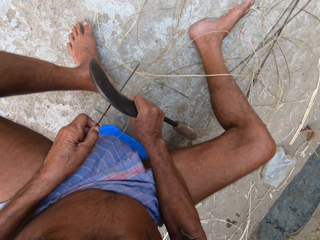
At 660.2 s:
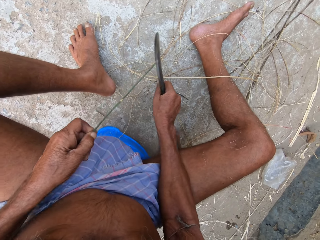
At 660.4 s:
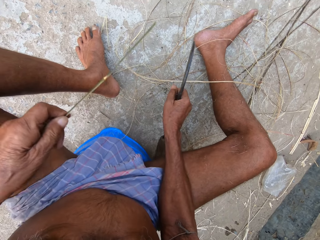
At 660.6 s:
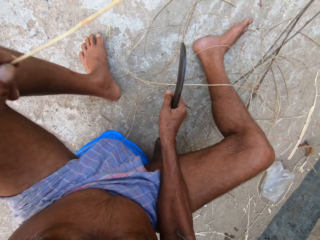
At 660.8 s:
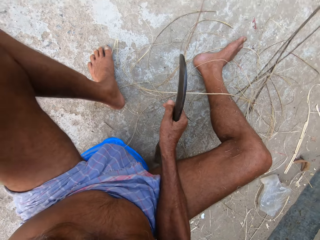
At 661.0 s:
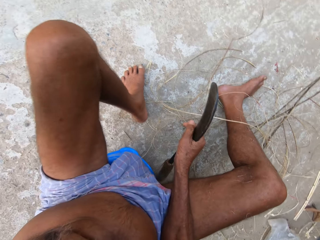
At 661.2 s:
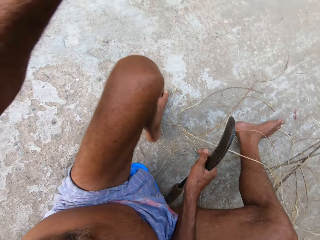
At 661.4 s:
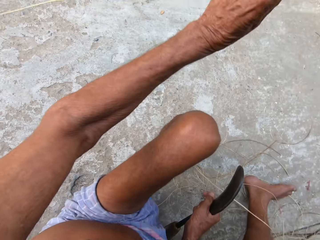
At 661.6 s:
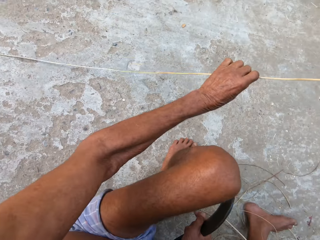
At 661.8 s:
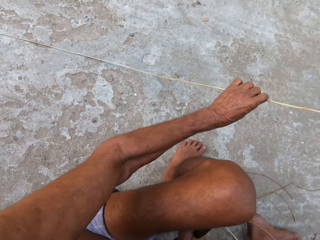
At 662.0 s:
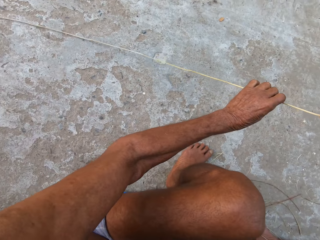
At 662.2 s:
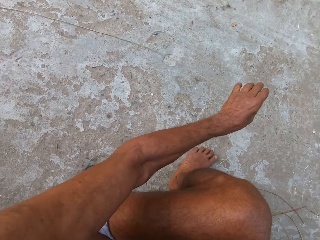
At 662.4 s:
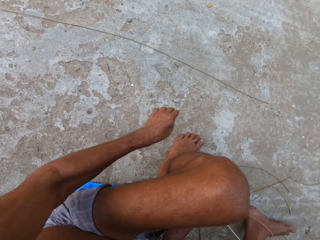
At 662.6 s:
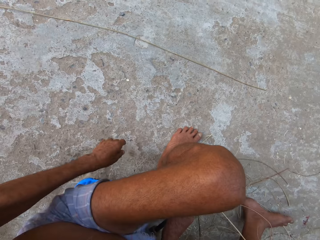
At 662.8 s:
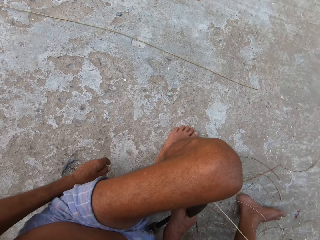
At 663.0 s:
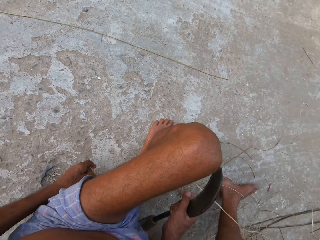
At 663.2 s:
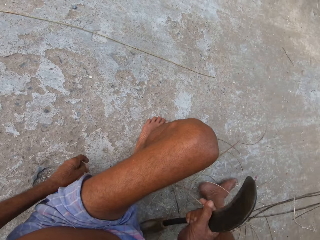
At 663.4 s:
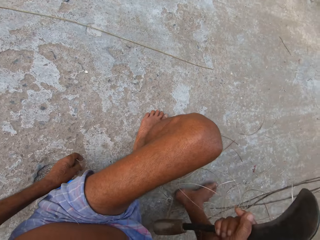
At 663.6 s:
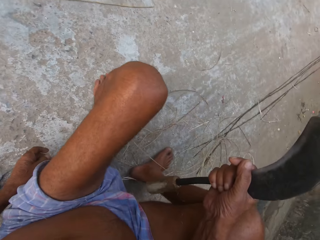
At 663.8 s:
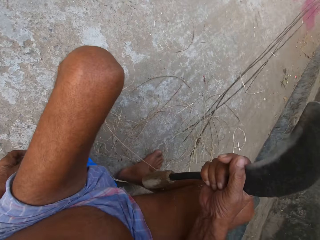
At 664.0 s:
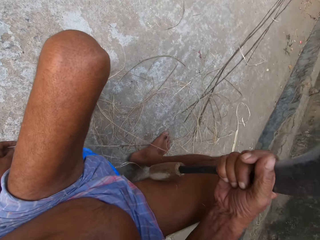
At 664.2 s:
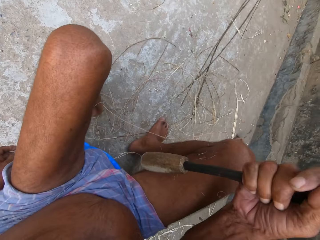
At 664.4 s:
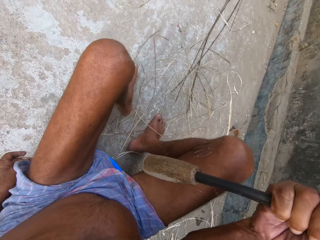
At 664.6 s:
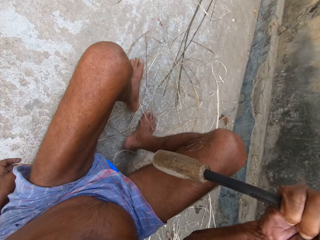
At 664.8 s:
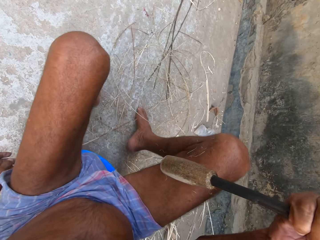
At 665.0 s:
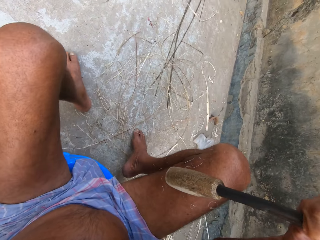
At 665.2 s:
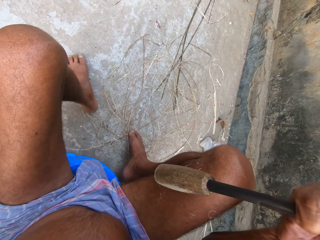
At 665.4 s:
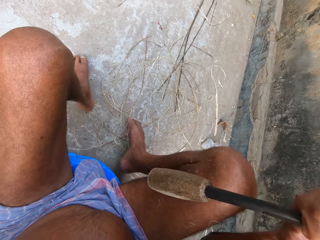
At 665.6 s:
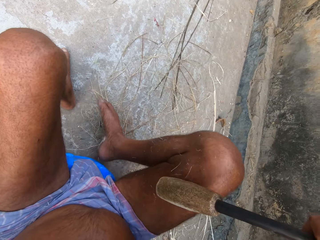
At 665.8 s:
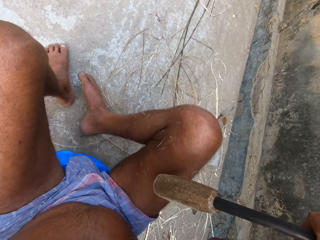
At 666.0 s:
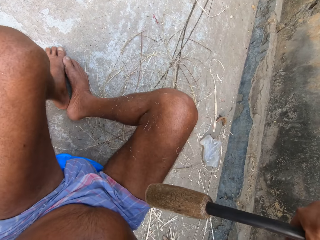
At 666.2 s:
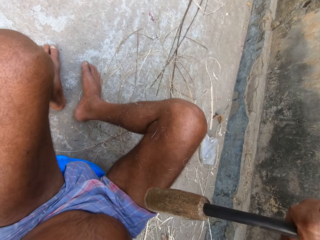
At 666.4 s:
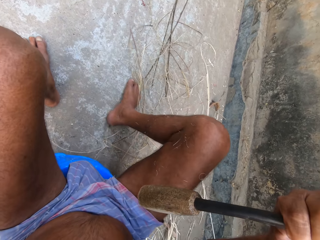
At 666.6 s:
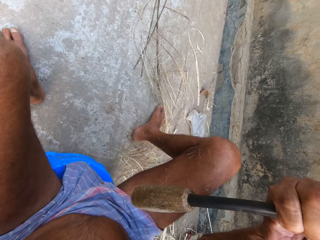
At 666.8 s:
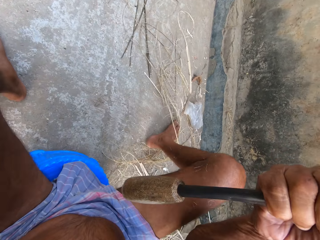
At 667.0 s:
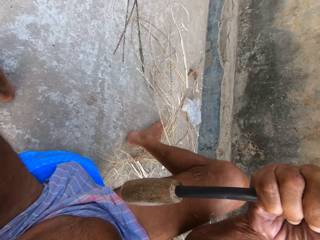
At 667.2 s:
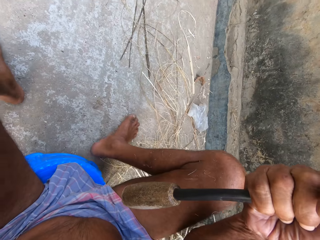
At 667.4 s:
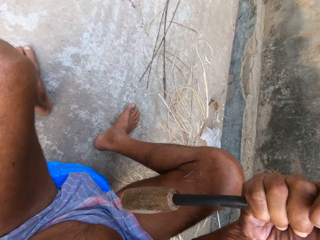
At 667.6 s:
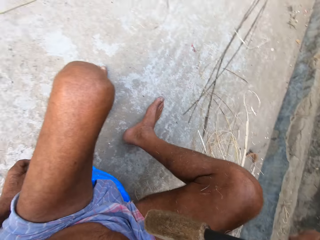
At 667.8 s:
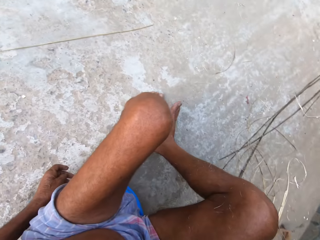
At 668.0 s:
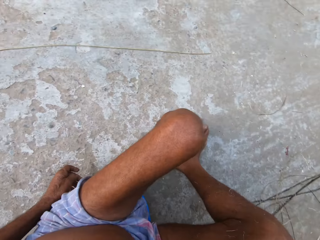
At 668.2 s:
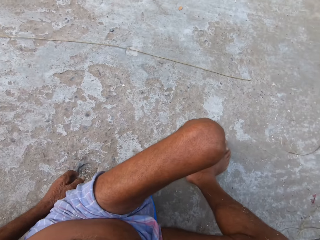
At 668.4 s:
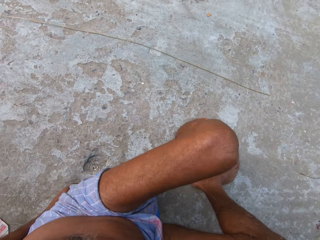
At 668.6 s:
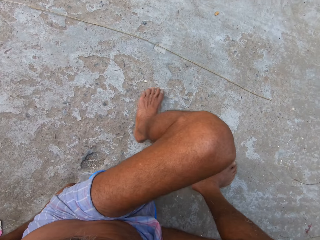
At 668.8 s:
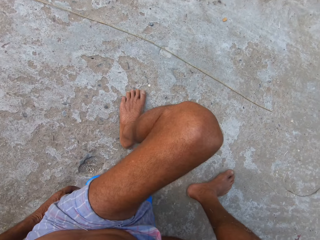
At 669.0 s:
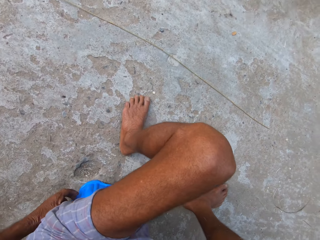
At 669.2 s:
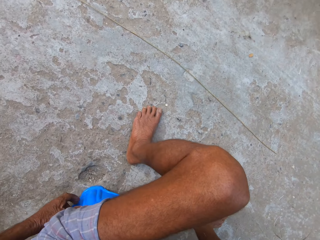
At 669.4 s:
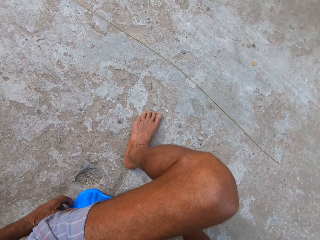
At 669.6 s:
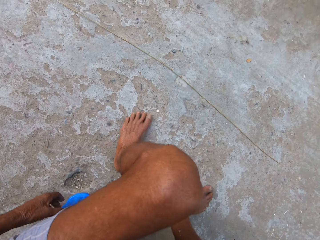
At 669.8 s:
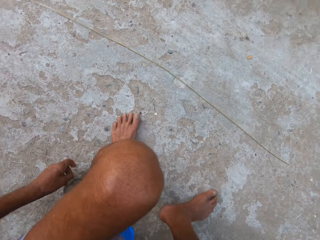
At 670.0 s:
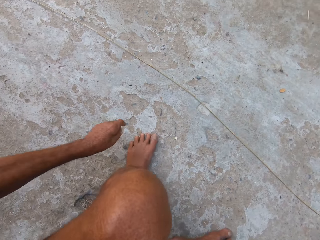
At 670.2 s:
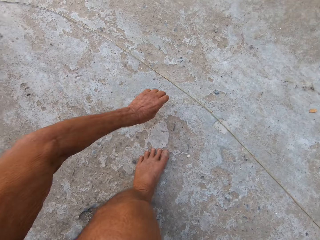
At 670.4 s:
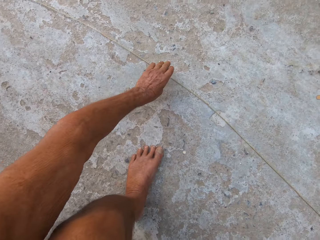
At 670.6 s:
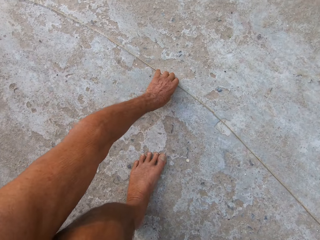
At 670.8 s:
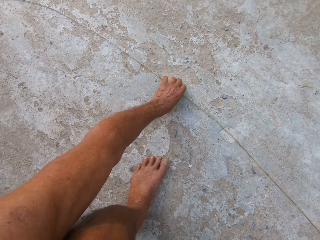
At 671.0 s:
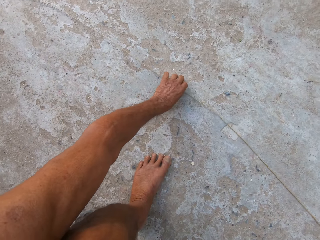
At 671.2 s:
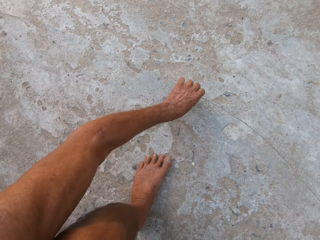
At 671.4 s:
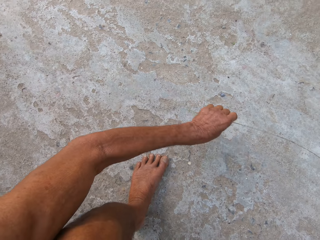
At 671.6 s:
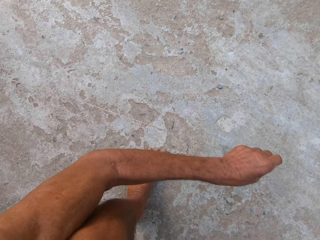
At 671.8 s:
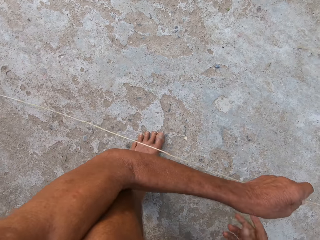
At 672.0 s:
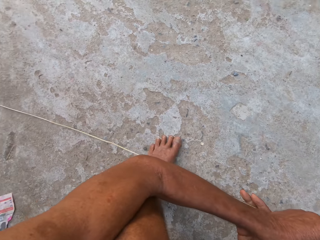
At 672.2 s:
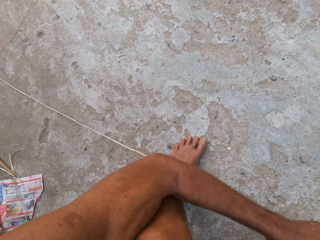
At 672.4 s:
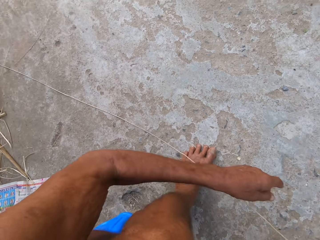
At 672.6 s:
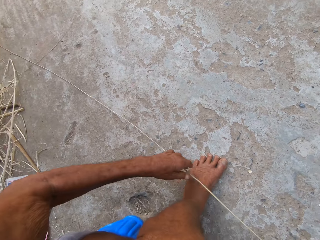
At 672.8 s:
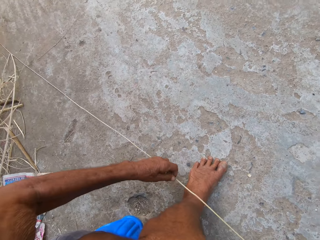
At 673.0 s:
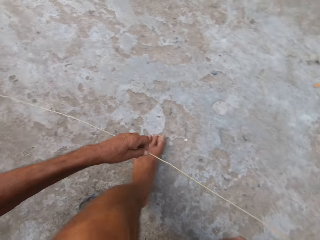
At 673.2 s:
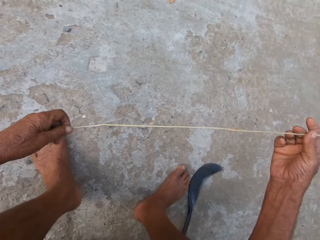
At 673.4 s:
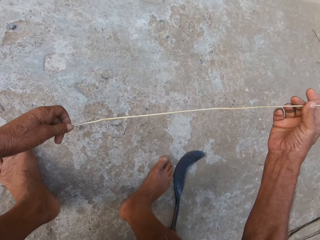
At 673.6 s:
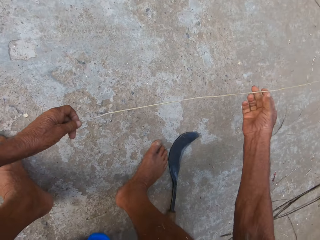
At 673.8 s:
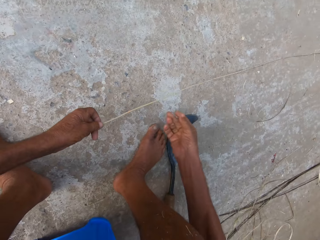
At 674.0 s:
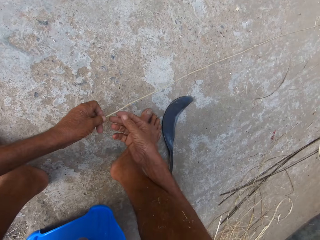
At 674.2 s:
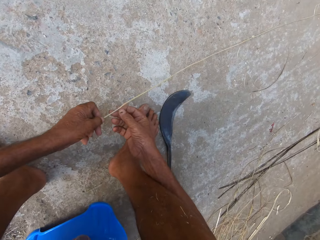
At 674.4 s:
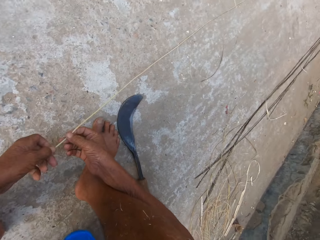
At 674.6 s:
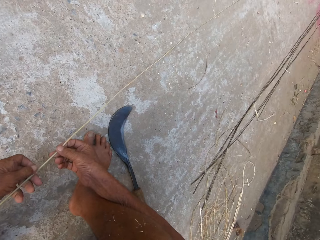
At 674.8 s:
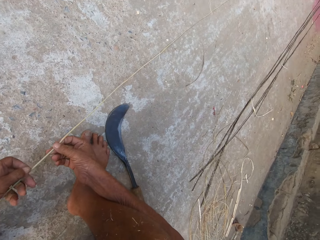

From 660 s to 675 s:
The camera wearer drops the coconut frond on the ground with his left hand. He shoves the remains of the coconut frond on the ground aside with both legs. He picks up the coconut frond from the ground with his left hand. He holds the coconut frond with both hands.

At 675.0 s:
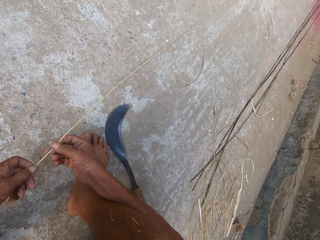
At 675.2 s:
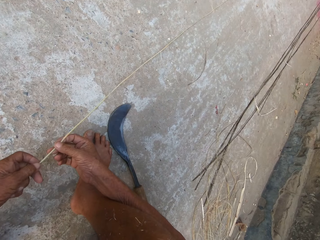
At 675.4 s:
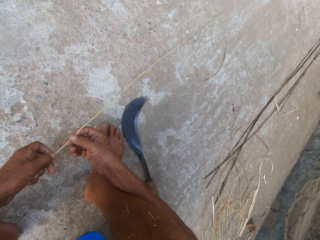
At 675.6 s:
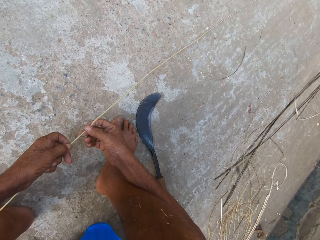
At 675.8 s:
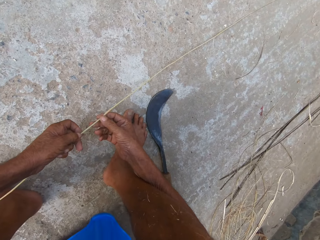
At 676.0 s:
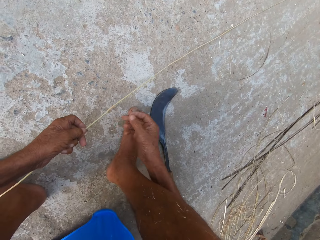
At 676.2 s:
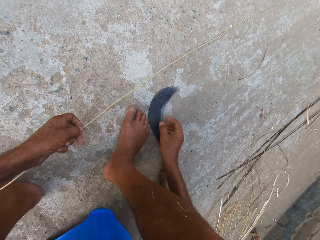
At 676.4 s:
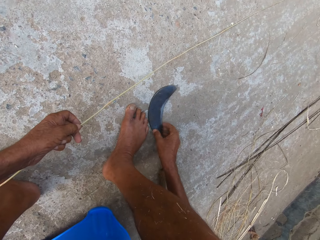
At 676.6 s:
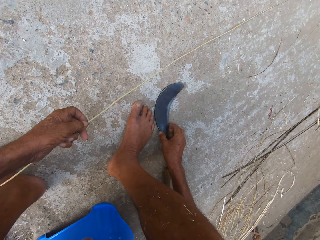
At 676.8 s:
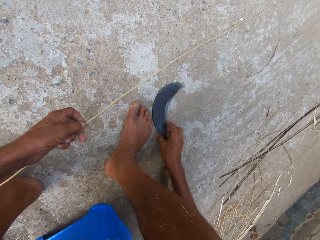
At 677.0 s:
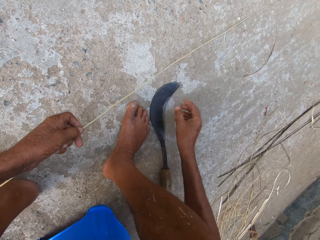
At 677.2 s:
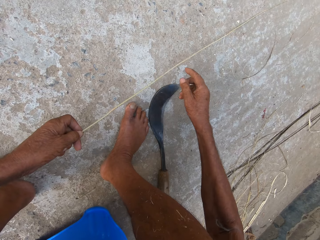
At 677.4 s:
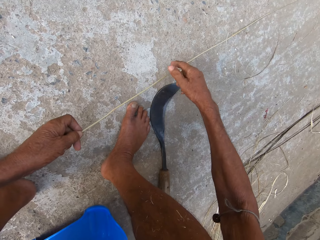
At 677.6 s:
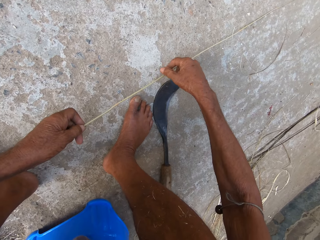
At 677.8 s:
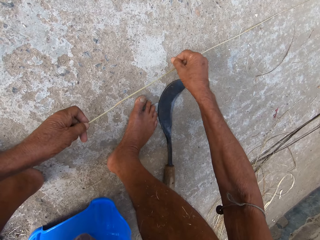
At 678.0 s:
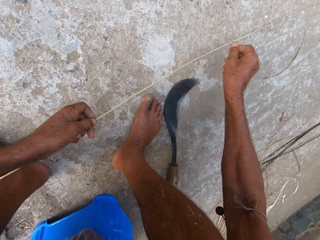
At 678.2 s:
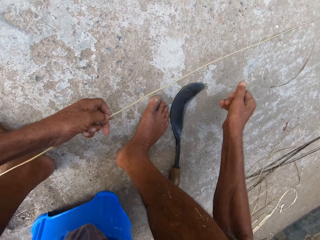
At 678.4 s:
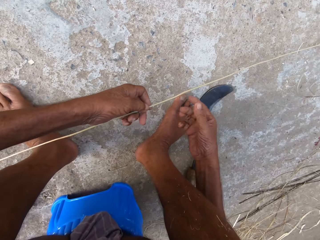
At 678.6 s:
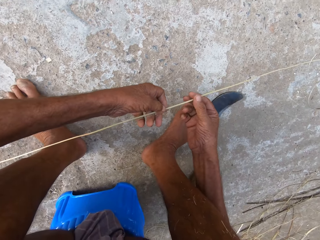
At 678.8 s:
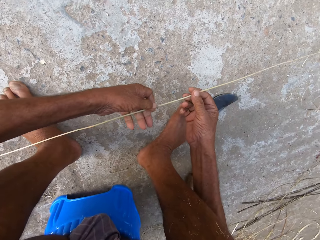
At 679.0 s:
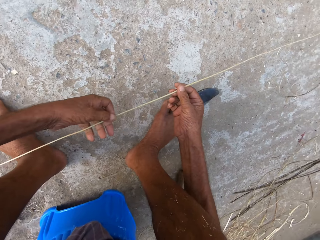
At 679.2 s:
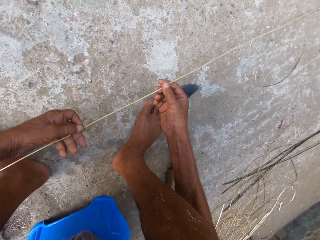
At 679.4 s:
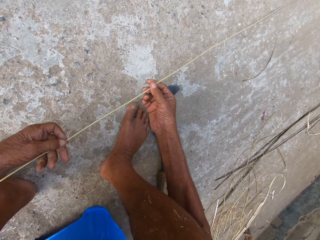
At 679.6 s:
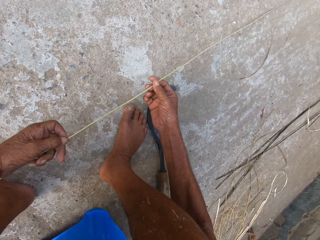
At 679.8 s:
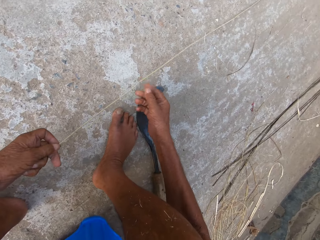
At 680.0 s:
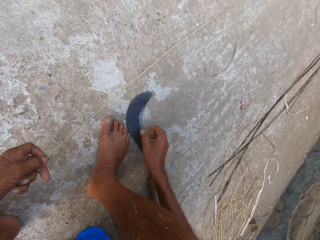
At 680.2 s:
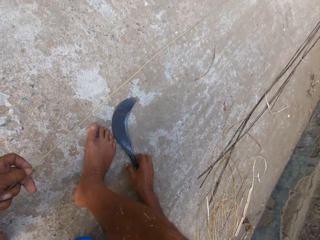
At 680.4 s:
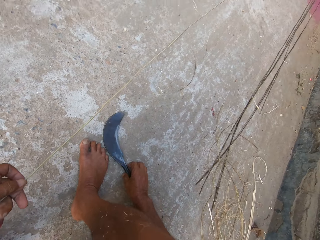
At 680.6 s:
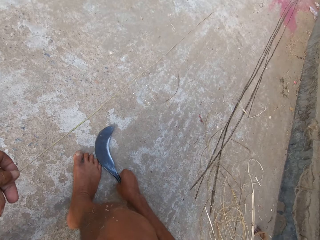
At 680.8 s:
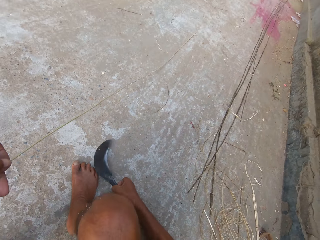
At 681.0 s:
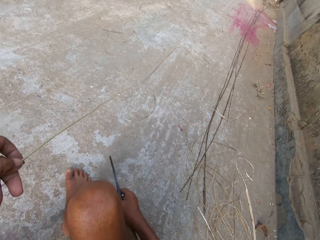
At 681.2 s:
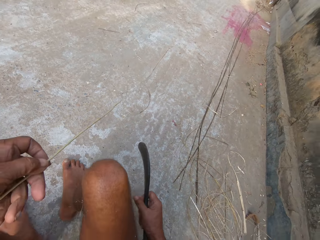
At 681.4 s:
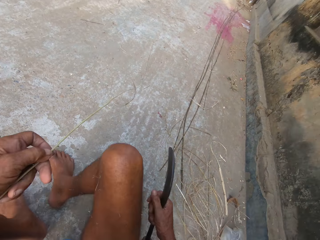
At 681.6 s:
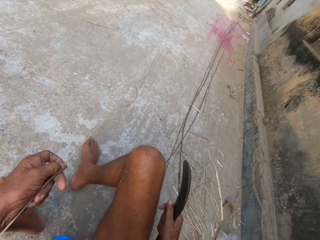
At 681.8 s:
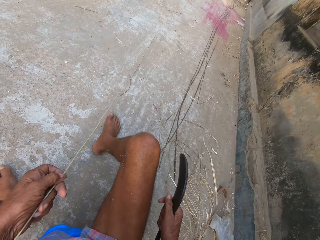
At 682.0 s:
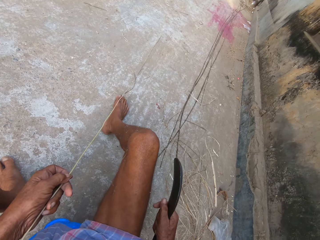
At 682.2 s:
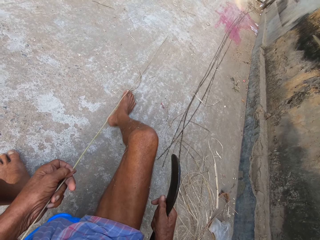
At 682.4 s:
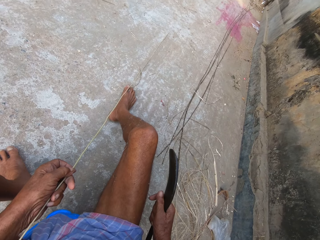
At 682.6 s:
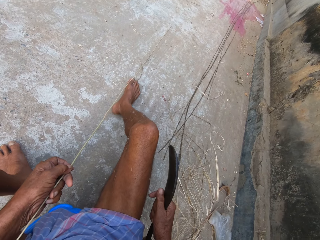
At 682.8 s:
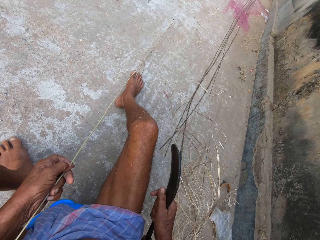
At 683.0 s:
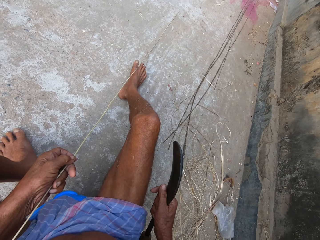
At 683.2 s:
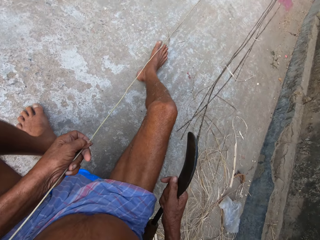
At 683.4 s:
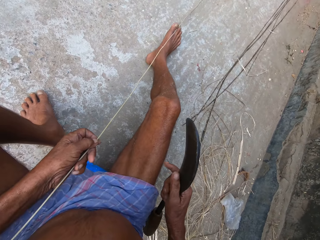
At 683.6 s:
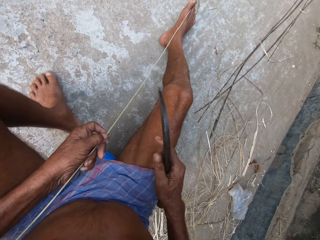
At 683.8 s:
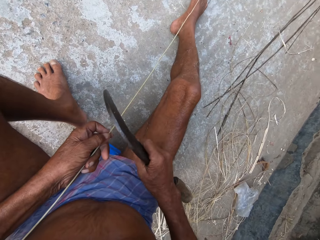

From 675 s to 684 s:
The camera wearer picks up the machete from the ground. He picks up the knife from the ground with his right hand.
